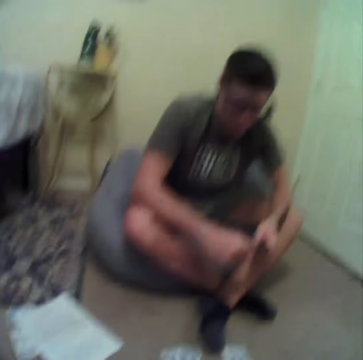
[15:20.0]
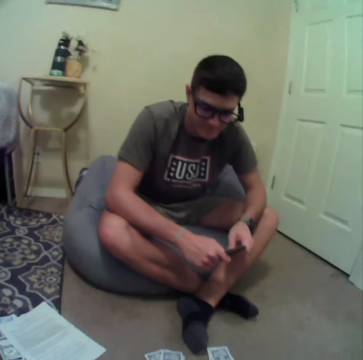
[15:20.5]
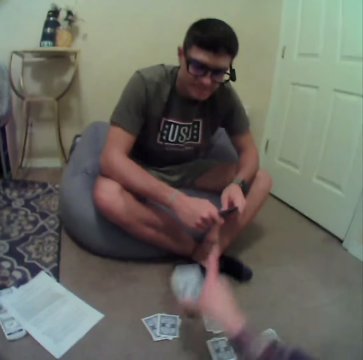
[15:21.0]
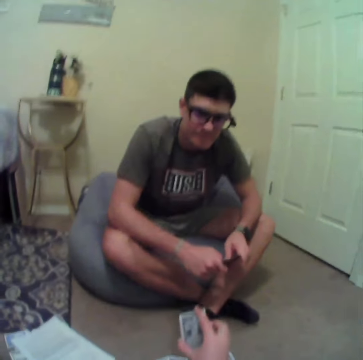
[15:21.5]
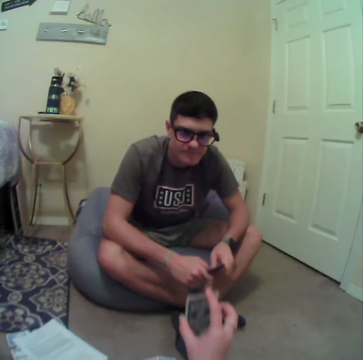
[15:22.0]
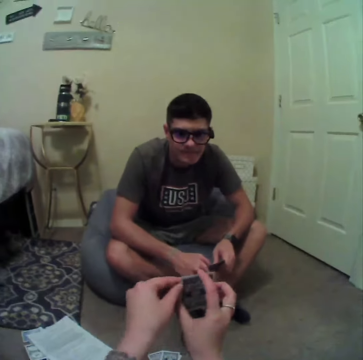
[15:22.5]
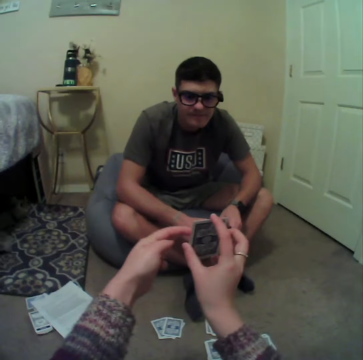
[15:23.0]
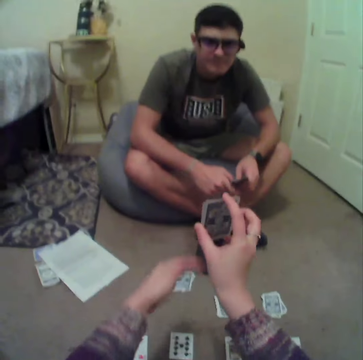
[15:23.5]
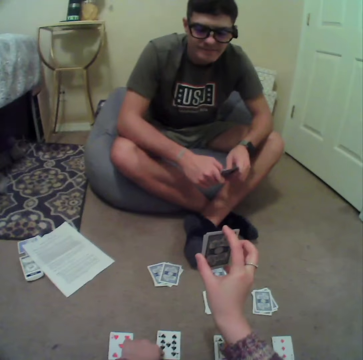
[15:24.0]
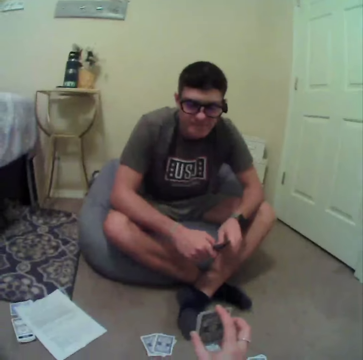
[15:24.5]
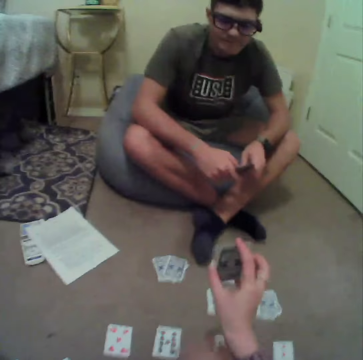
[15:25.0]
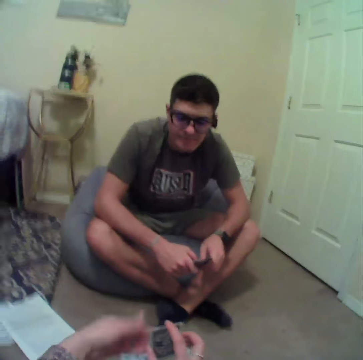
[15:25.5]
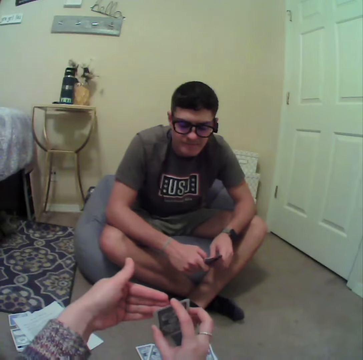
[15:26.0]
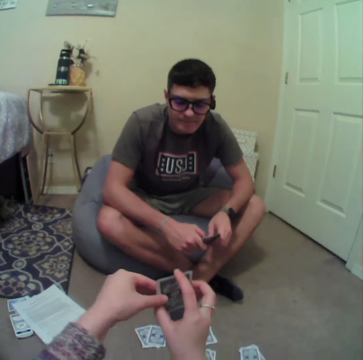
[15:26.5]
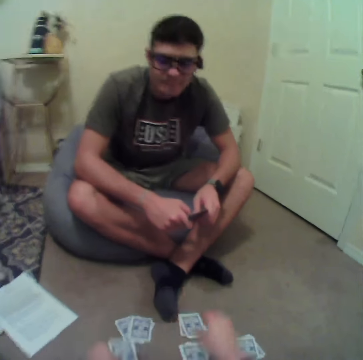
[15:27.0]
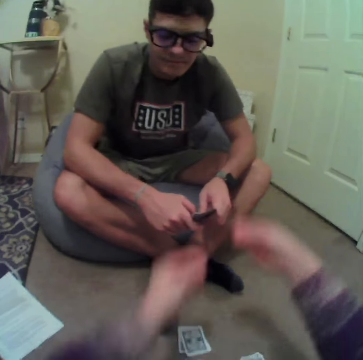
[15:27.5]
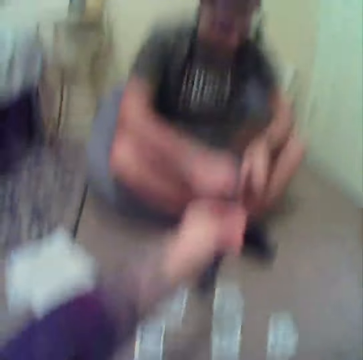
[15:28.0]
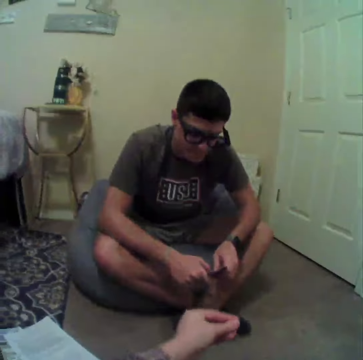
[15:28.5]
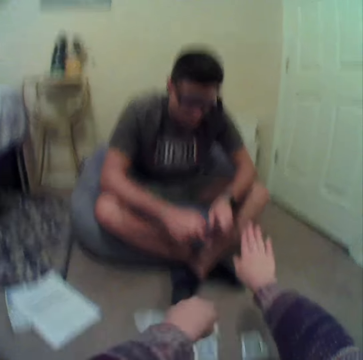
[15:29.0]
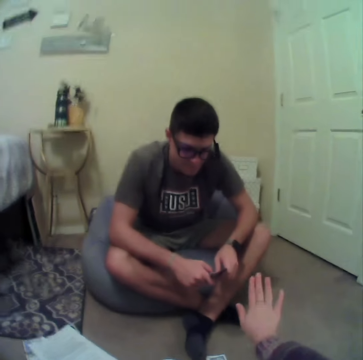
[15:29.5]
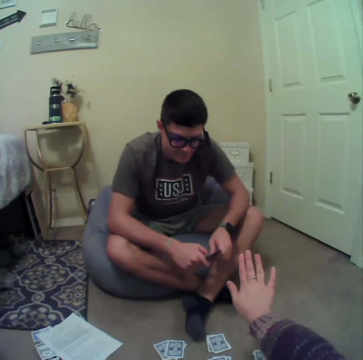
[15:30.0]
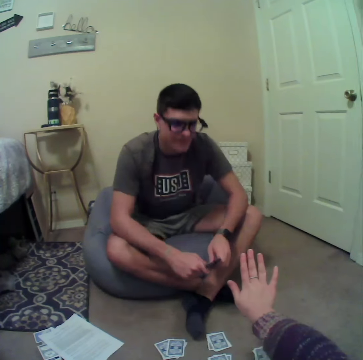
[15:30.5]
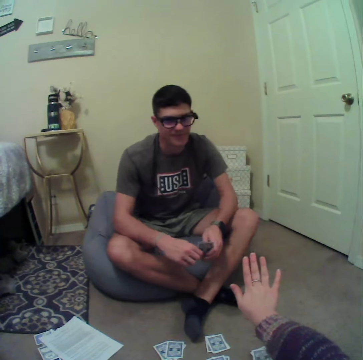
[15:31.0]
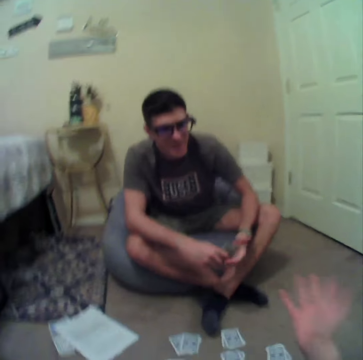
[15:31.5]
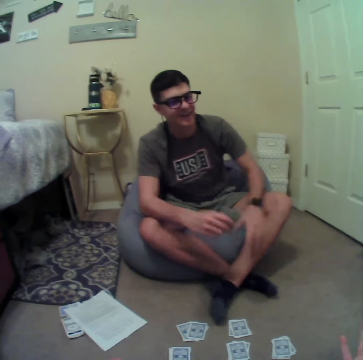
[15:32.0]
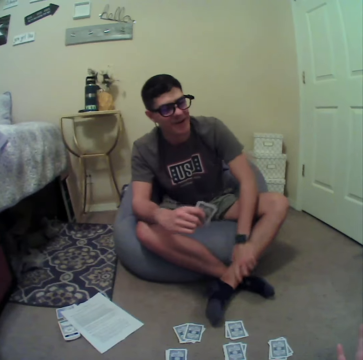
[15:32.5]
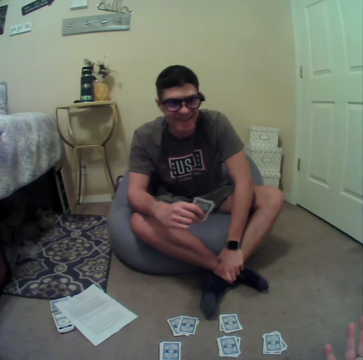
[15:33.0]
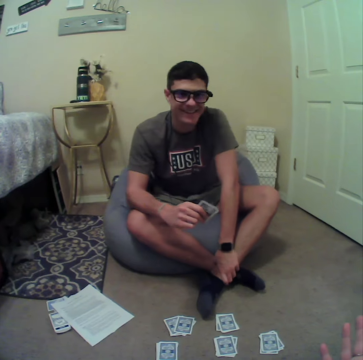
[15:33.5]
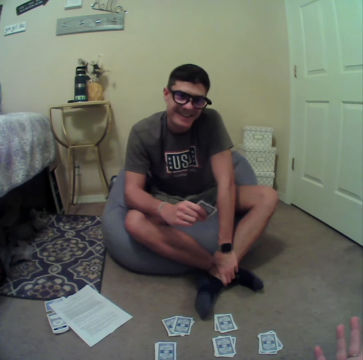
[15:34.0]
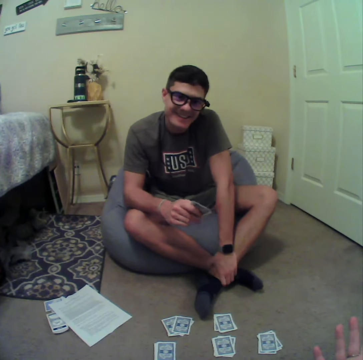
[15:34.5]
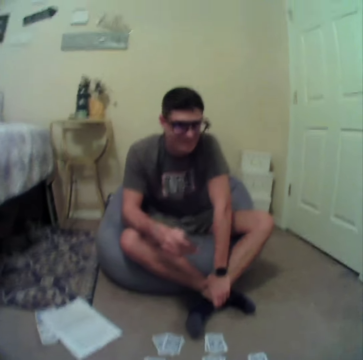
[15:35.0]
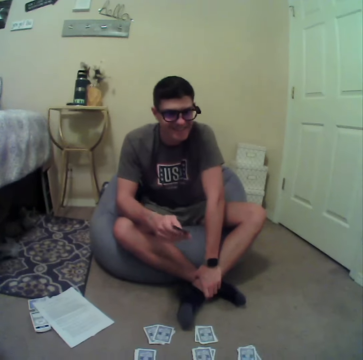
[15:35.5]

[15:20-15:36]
The camera wearer picks cards. They show a man the cards. They talk to the man.

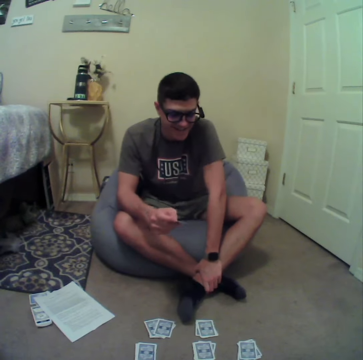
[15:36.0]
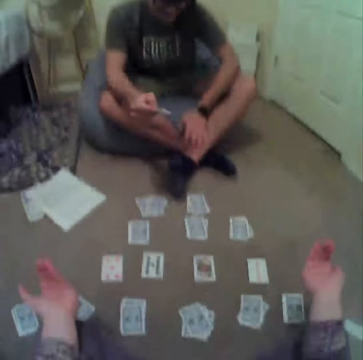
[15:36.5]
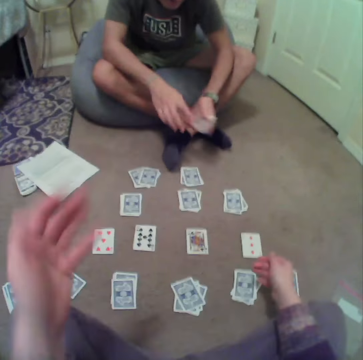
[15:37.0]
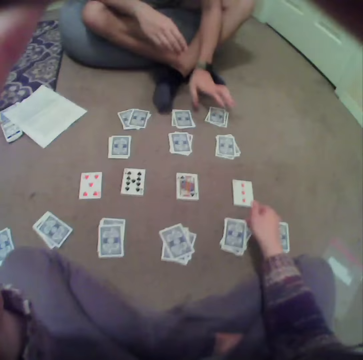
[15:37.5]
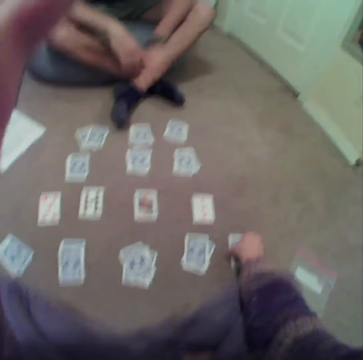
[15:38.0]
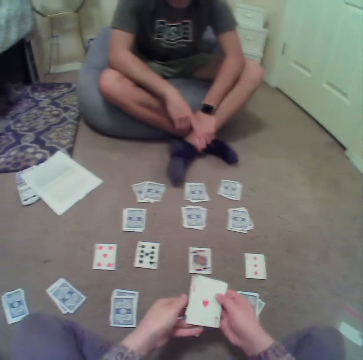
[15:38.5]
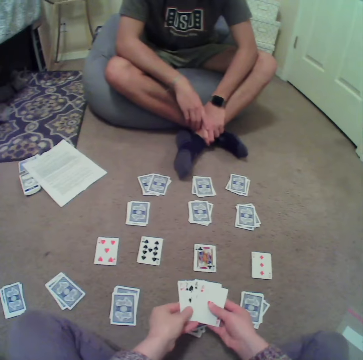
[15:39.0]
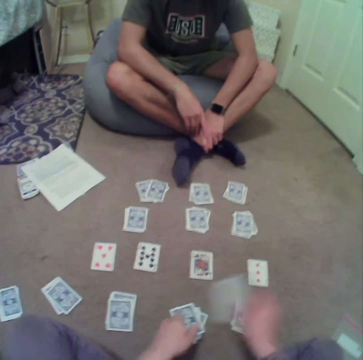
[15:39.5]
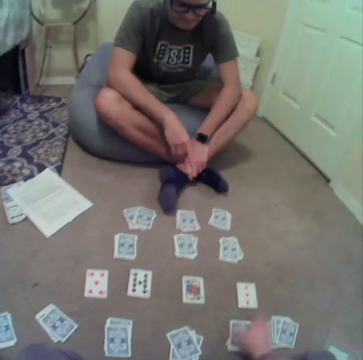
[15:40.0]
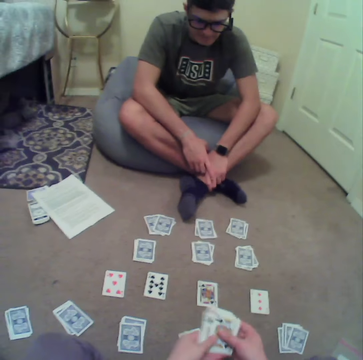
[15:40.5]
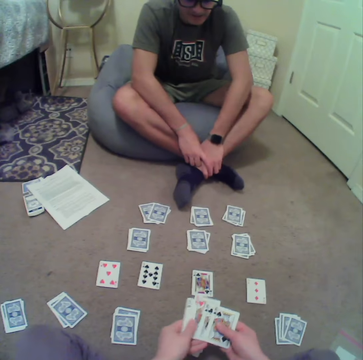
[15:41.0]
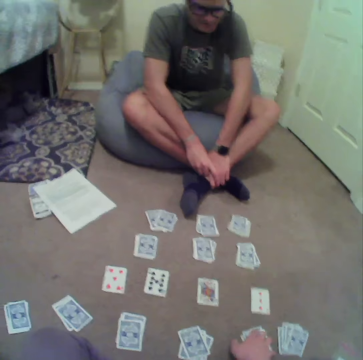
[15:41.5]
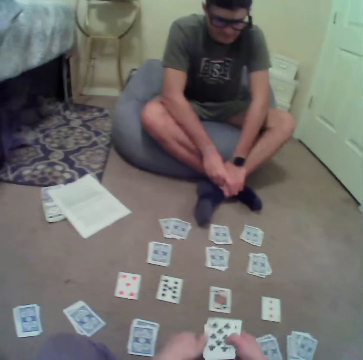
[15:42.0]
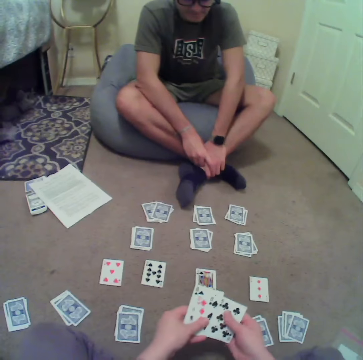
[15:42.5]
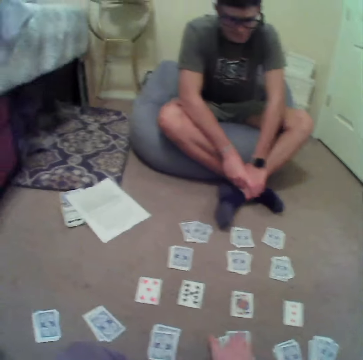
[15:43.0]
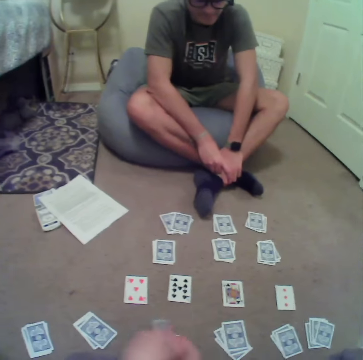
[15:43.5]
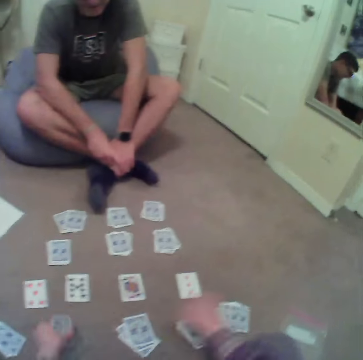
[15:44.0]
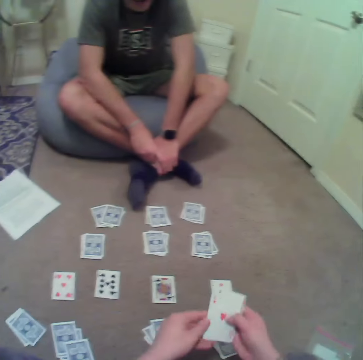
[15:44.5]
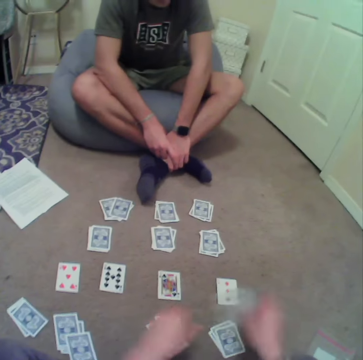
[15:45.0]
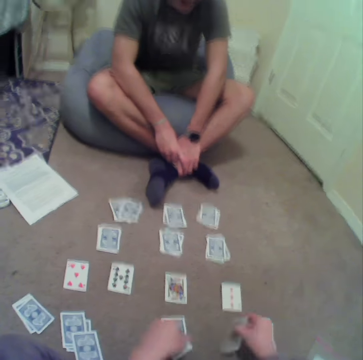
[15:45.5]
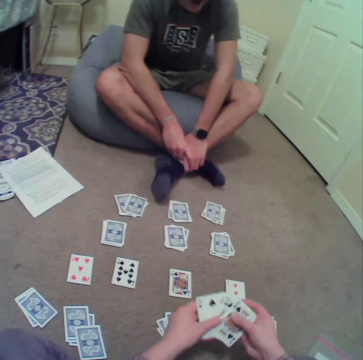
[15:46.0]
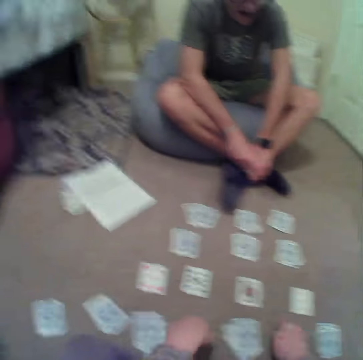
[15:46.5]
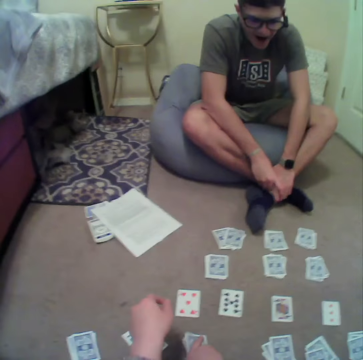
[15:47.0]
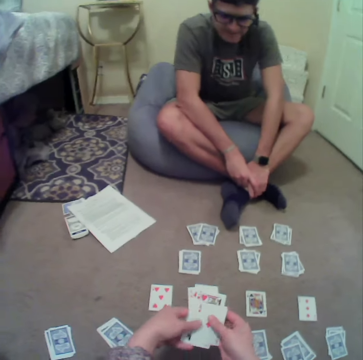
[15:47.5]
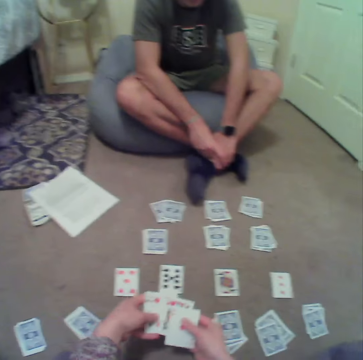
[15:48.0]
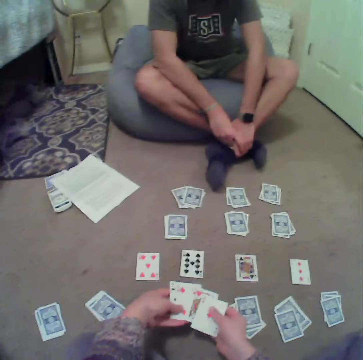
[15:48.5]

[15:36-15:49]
A man puts cards on a floor. The camera wearer drops the cards on the floor. They pick up the cards. They drop the cards on the floor. They shuffle the cards. They align the cards on the floor.

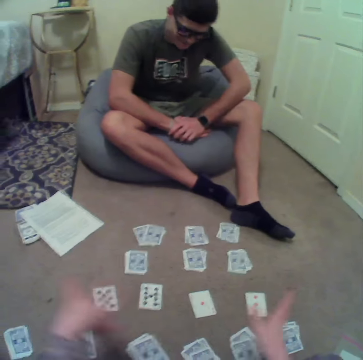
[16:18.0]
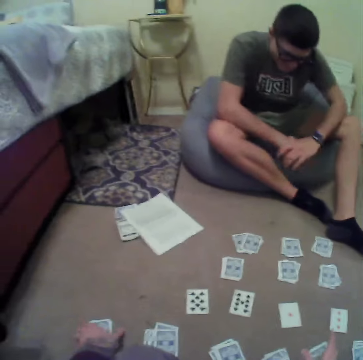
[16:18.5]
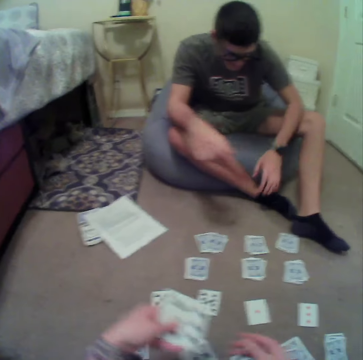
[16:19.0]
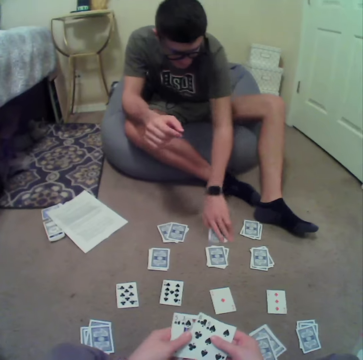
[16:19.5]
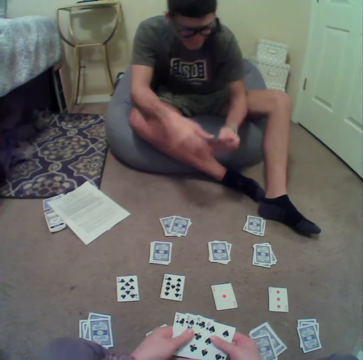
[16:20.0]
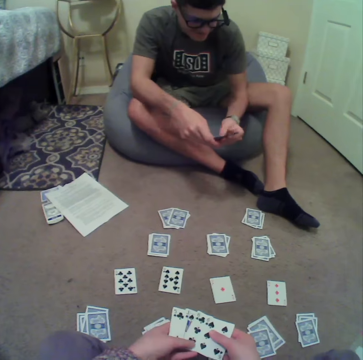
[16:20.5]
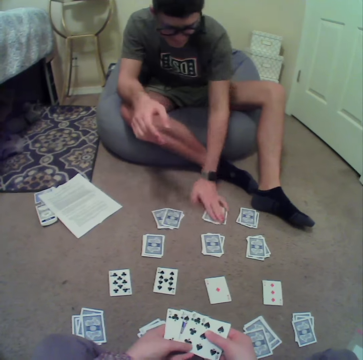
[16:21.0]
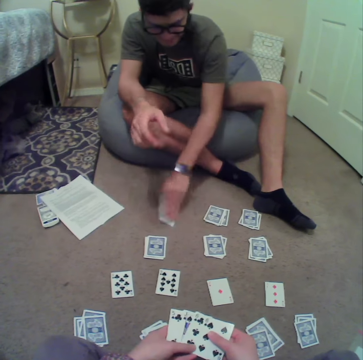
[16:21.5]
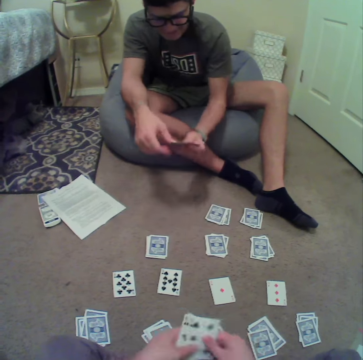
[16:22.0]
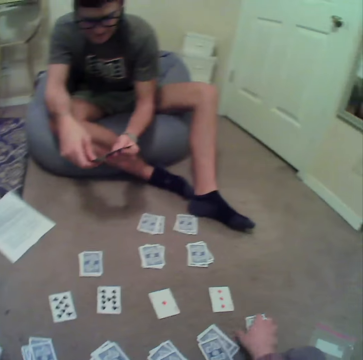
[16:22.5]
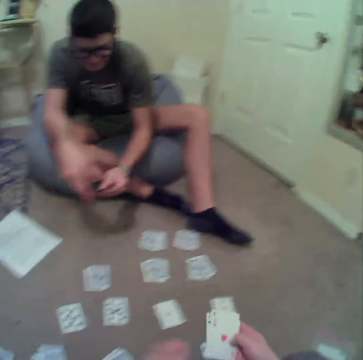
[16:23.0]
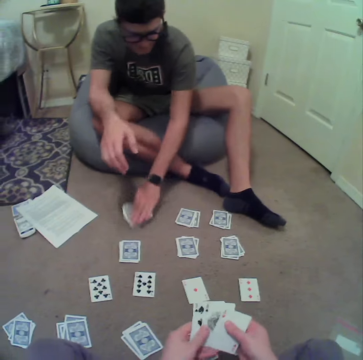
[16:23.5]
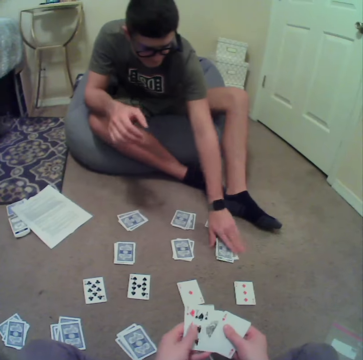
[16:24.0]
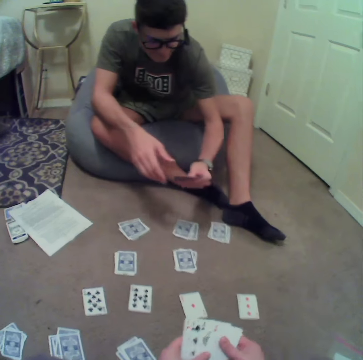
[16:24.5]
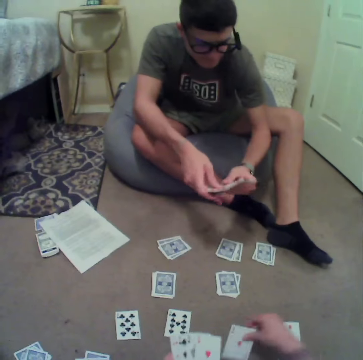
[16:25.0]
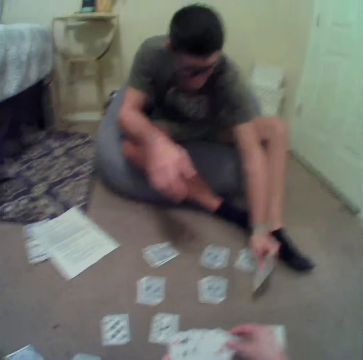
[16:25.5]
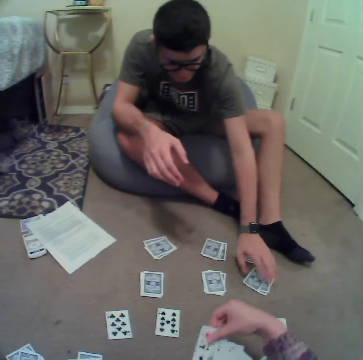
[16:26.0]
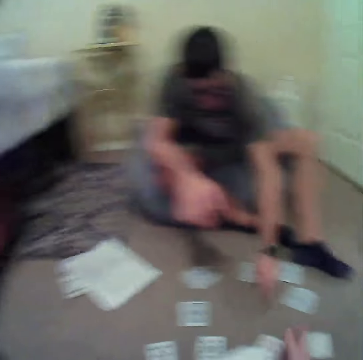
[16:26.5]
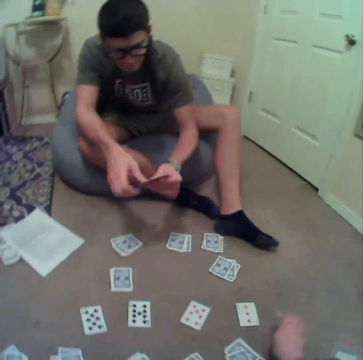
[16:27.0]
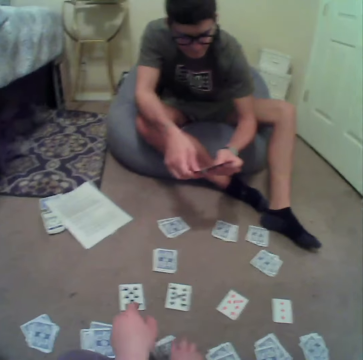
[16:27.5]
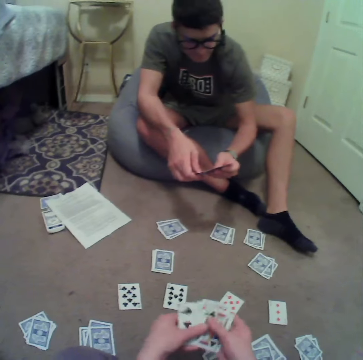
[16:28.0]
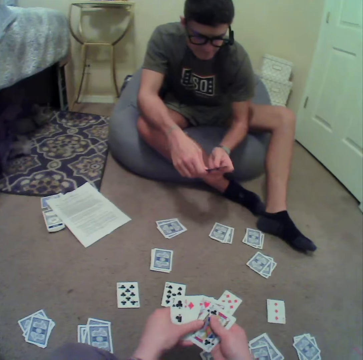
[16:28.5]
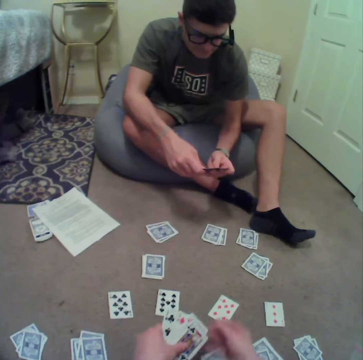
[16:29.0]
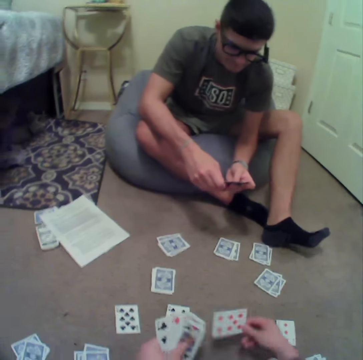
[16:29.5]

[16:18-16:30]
A man picks up the cards on a floor. The man puts the cards on the floor. The man aligns the cards on the floor. The man picks the cards on the floor. The man puts the cards on the floor. The man picks the cards on the floor.
